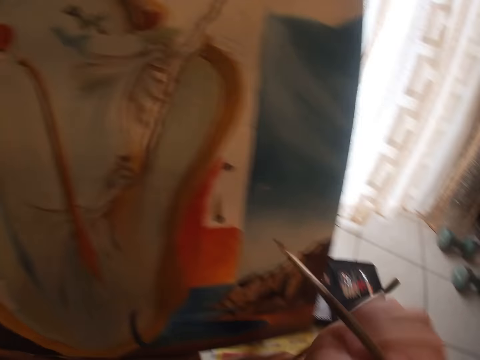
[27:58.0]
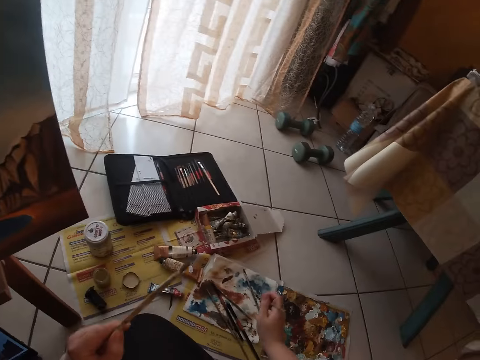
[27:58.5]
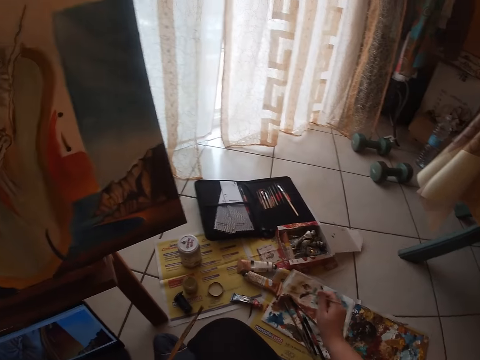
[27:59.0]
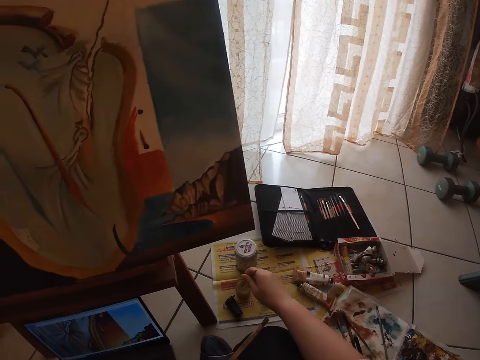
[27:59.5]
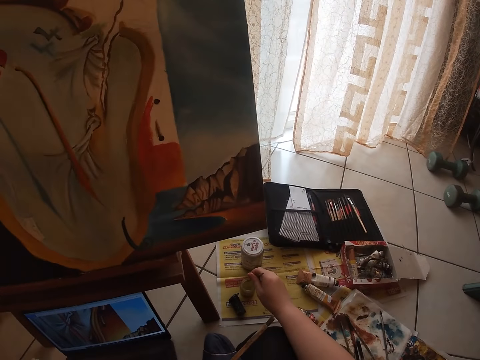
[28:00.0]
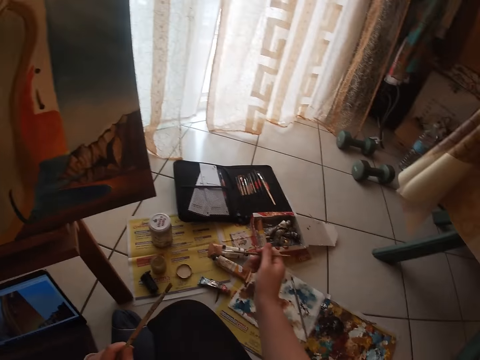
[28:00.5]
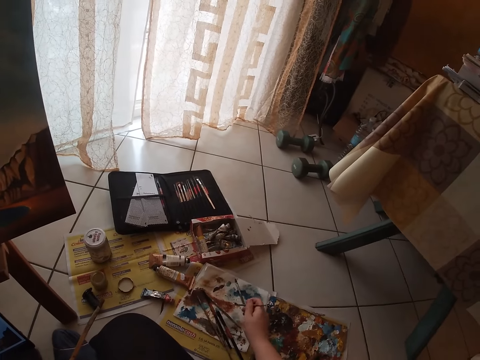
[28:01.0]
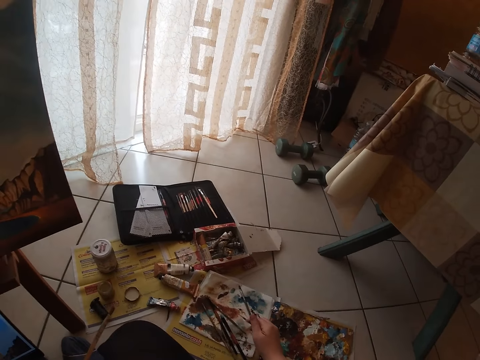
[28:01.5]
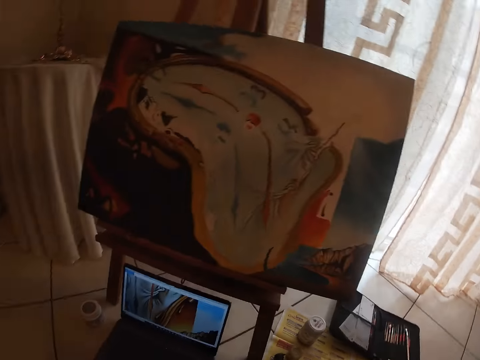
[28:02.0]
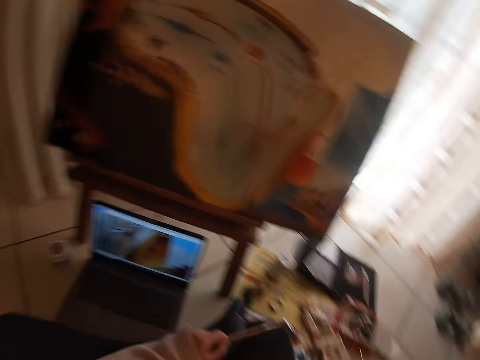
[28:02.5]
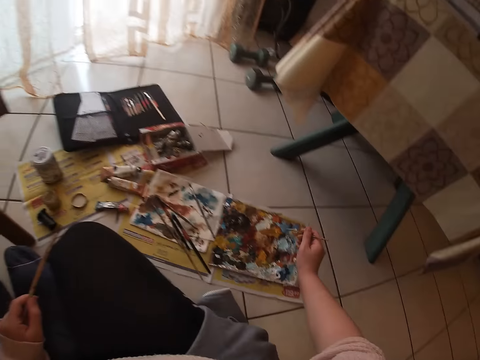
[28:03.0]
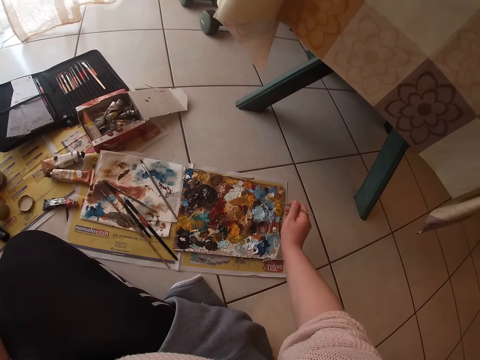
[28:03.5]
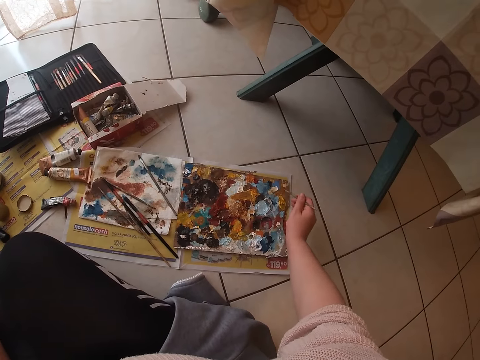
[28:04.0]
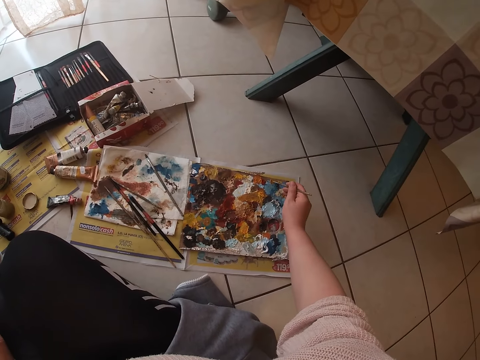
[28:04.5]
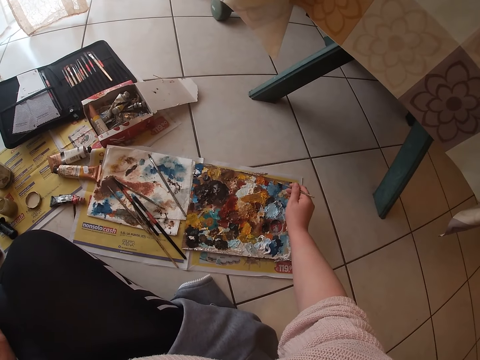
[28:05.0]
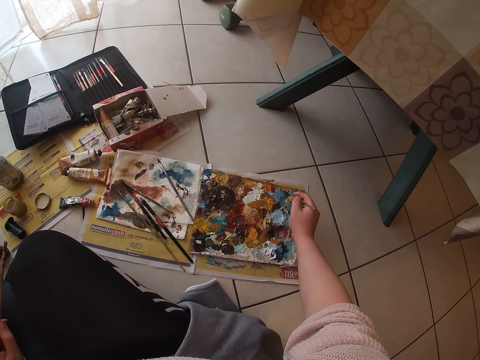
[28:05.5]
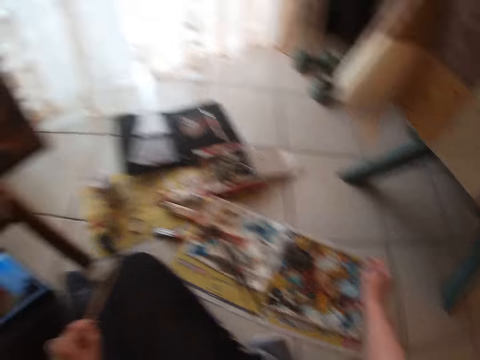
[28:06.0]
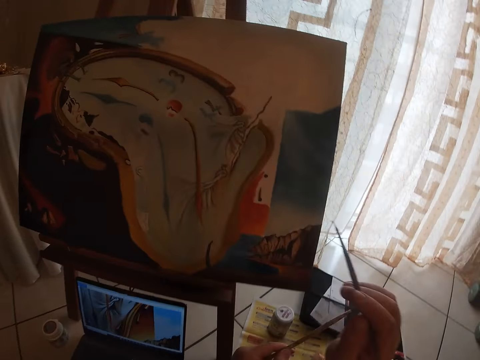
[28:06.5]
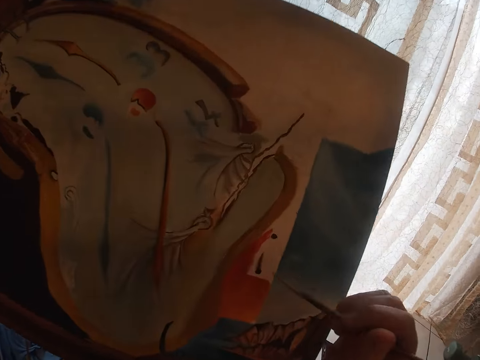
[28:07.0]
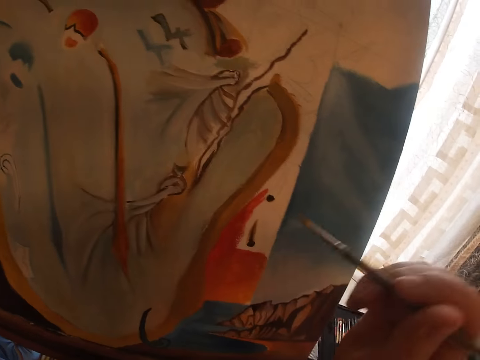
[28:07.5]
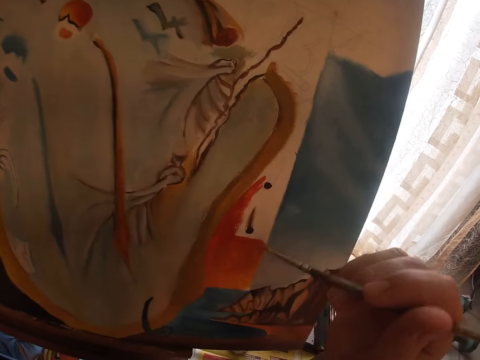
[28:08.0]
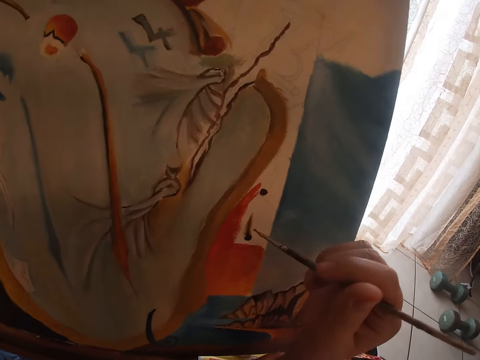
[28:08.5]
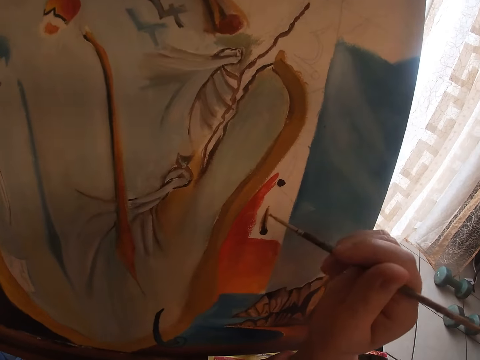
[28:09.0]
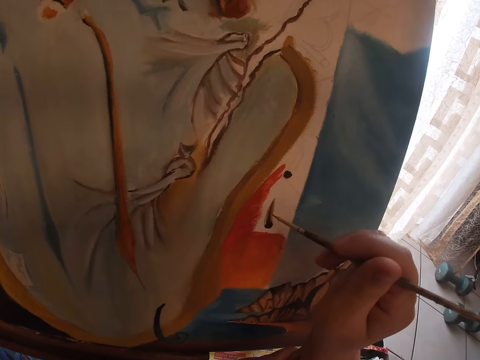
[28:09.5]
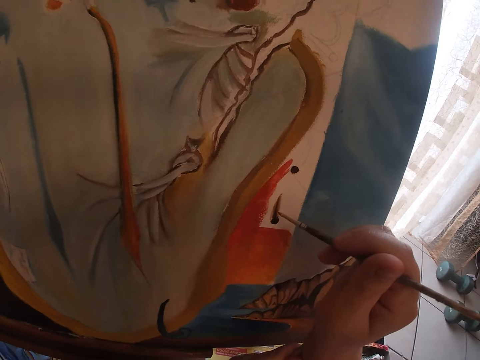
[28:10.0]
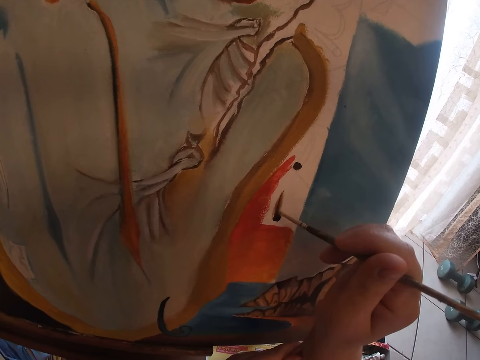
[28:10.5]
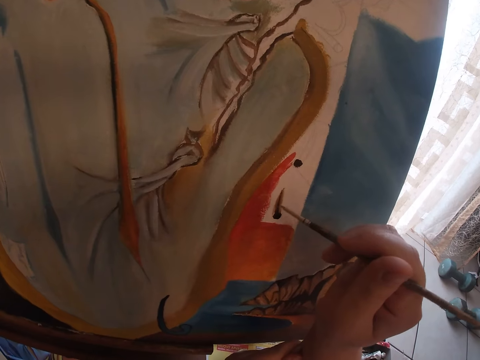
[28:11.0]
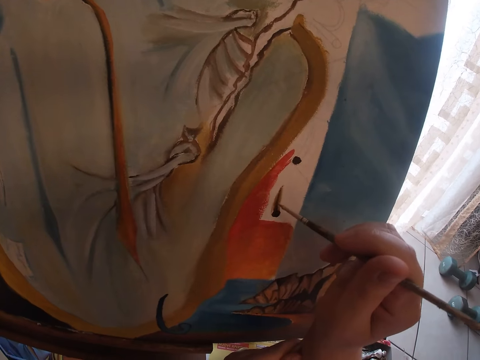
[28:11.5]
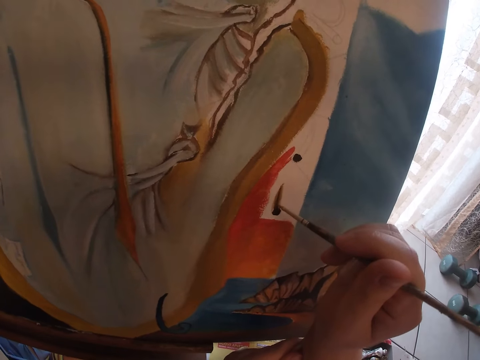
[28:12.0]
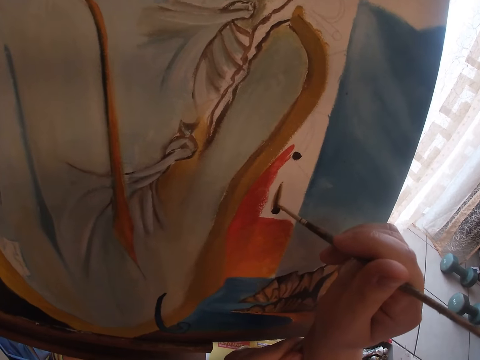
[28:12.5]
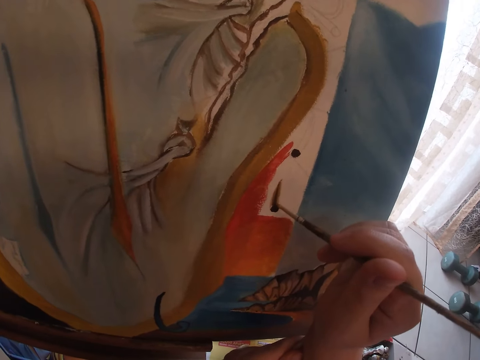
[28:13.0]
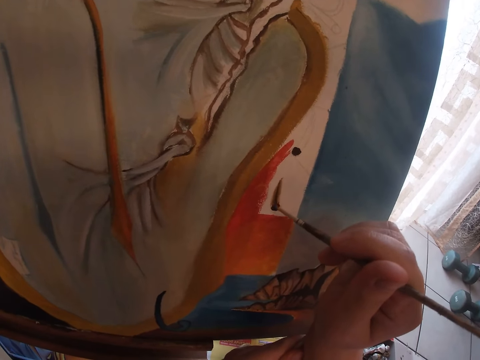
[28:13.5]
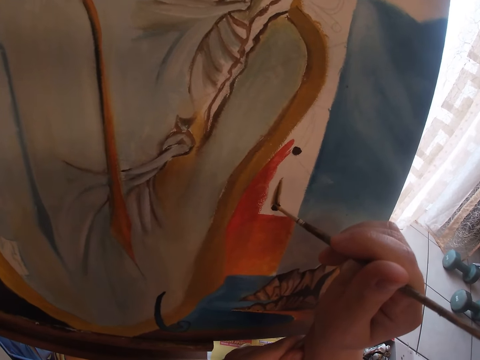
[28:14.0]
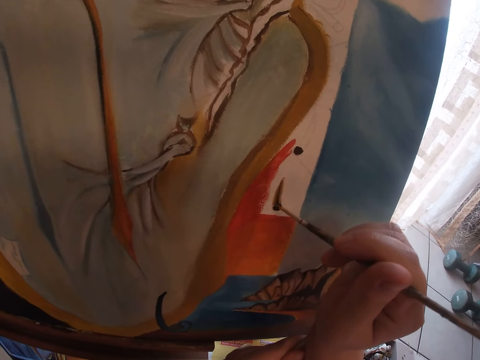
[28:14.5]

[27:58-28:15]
The camera wearer cleans the sable brush on the paper on the floor. They dip the sable brush into a container of water. They rub the brush on the board. They clean the sable brush on the paper on the floor. They dab paint on the palettes with the small detail brush. They paint on the canvas.

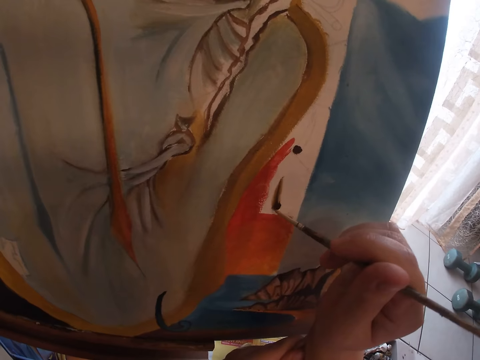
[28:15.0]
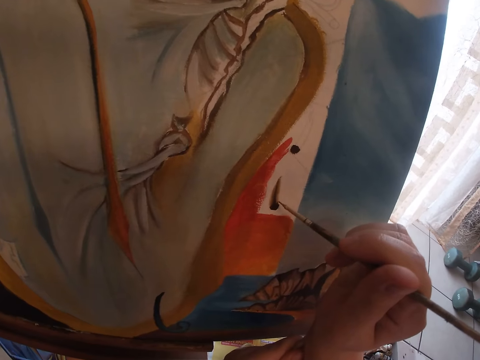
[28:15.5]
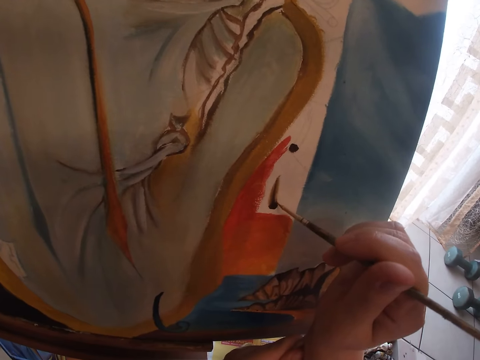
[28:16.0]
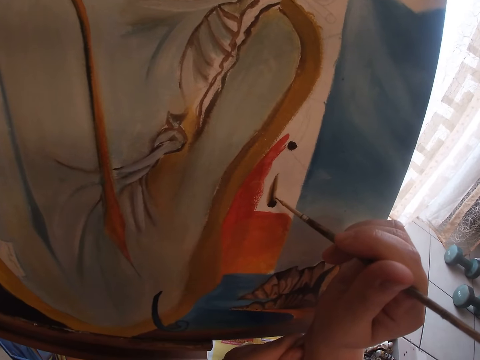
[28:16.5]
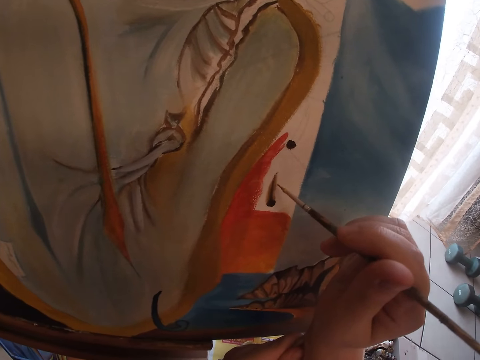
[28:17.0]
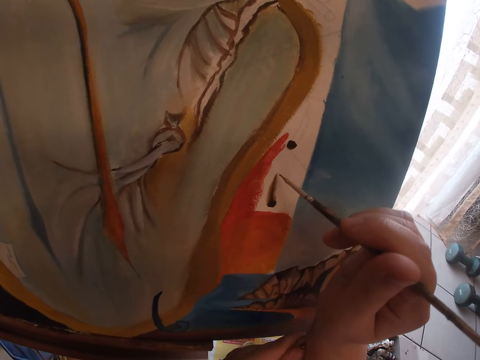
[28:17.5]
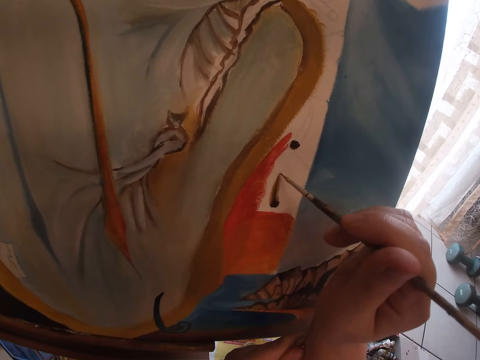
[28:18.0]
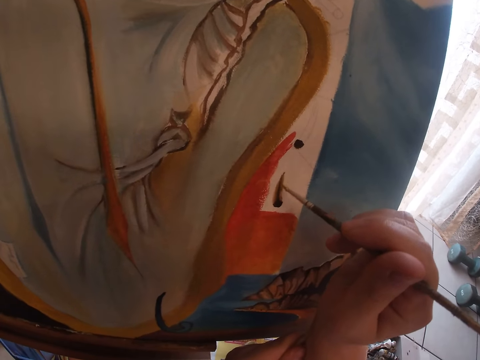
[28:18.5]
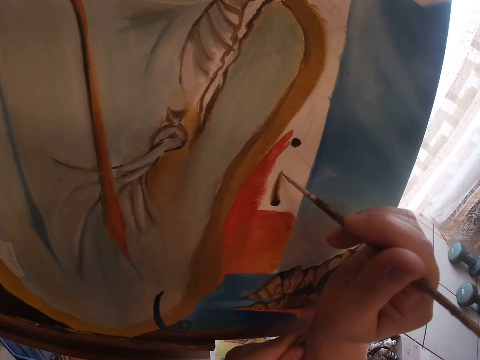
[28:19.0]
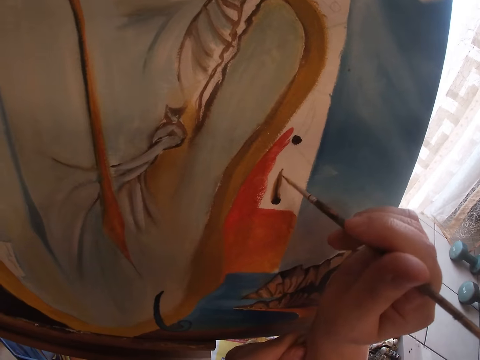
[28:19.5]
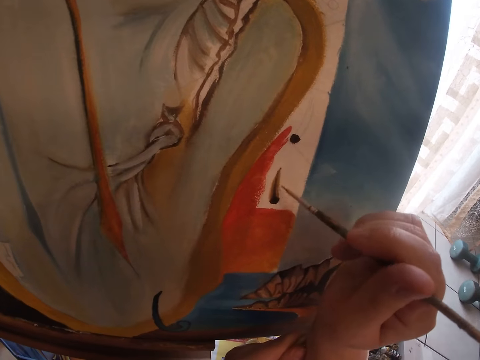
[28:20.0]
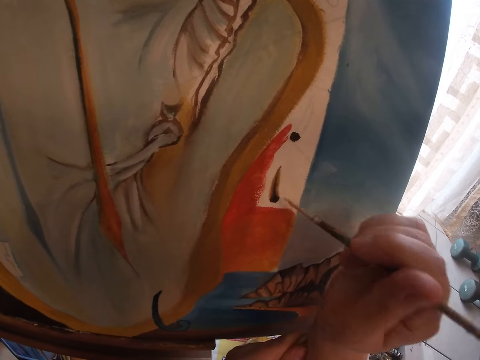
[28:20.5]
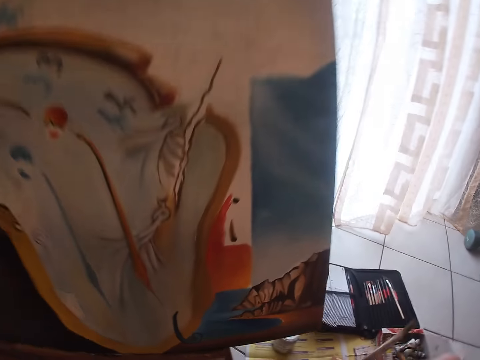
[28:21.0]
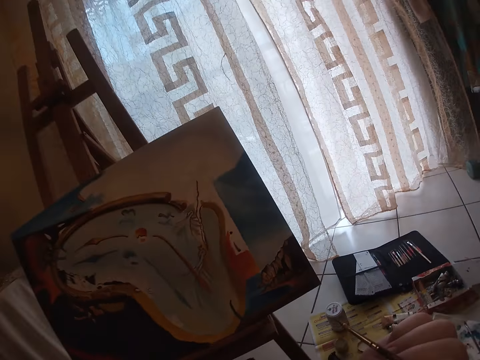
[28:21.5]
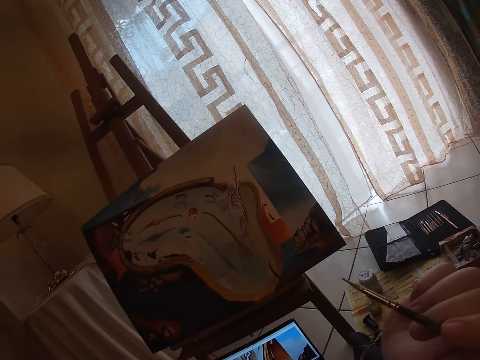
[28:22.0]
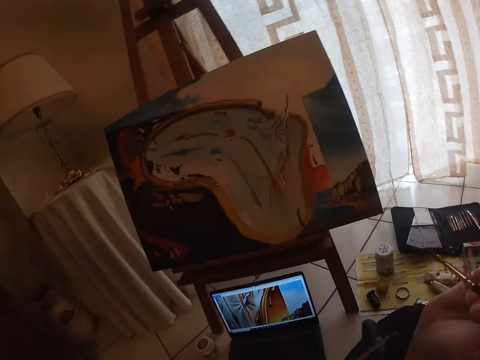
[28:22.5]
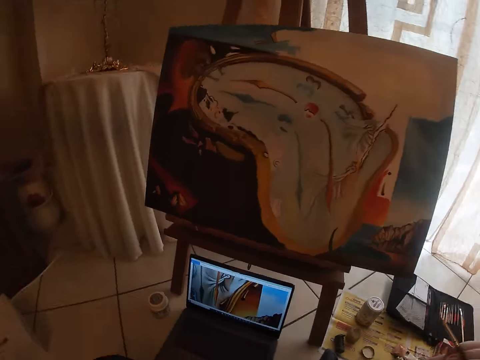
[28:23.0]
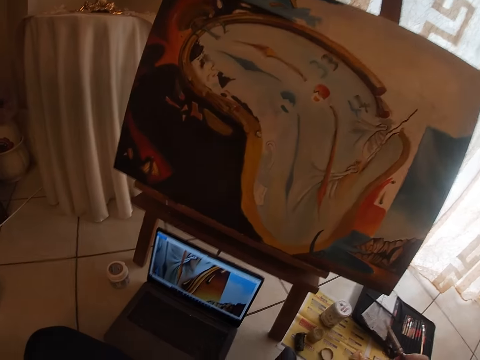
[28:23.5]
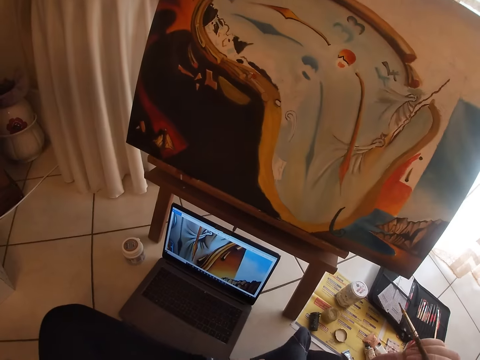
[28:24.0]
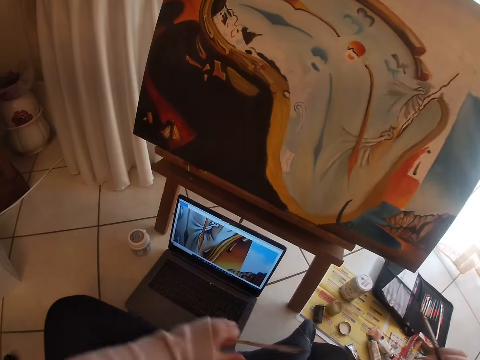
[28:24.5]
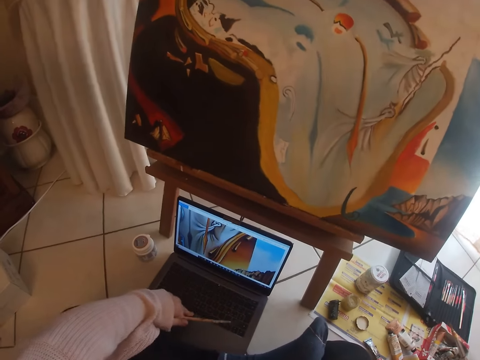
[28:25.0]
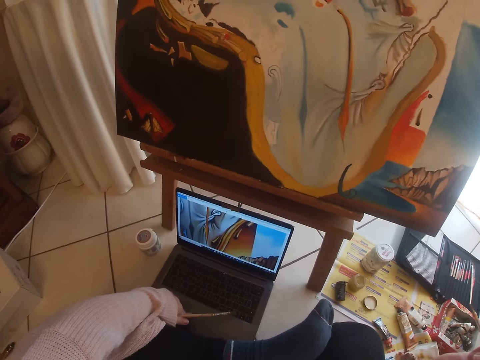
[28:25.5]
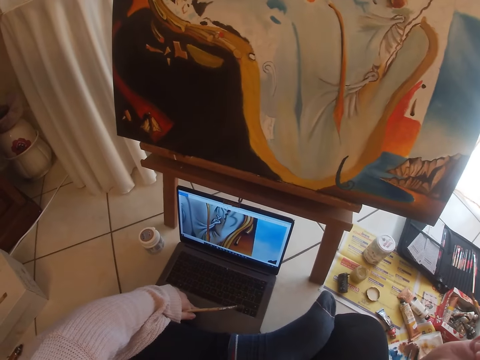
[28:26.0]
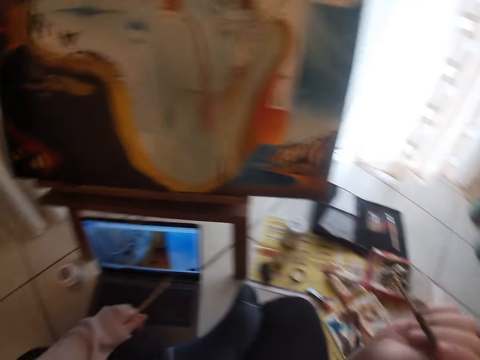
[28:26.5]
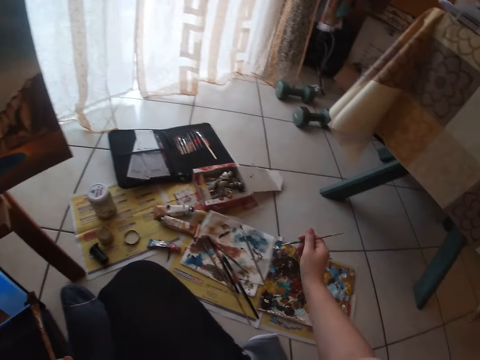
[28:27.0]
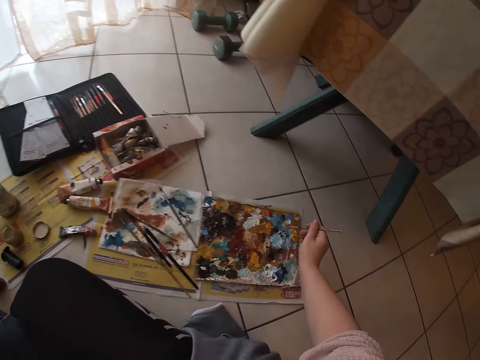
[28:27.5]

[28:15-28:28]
The camera wearer stops painting. They press a laptop on the floor. They operate the laptop that is on the floor.
